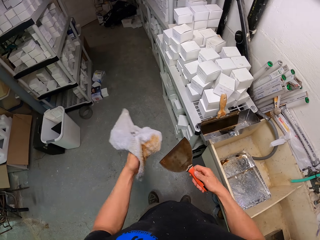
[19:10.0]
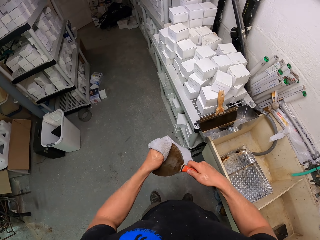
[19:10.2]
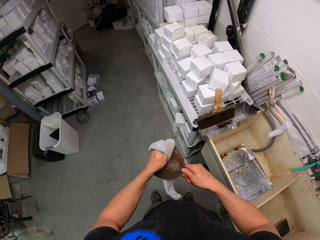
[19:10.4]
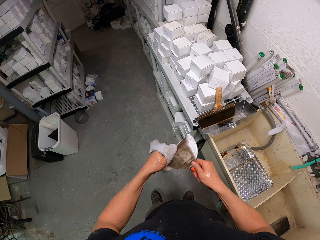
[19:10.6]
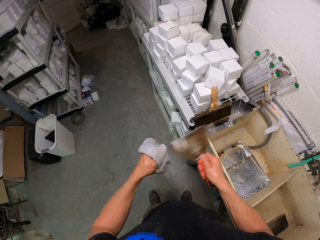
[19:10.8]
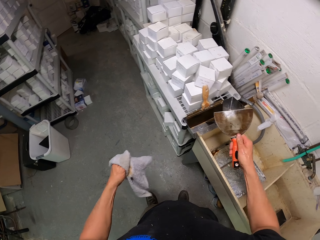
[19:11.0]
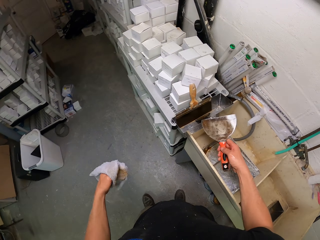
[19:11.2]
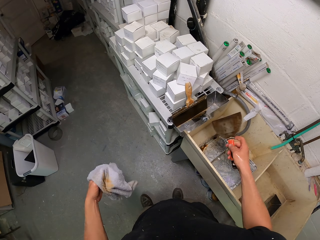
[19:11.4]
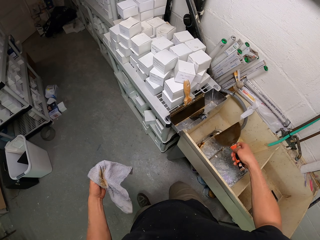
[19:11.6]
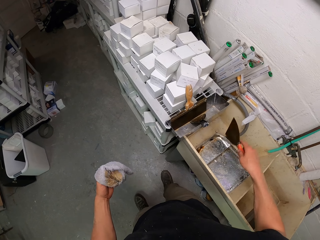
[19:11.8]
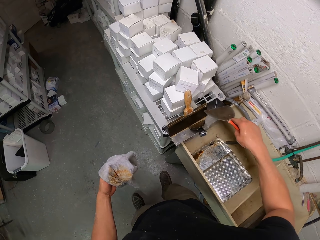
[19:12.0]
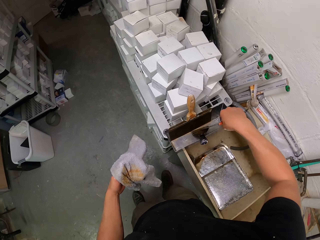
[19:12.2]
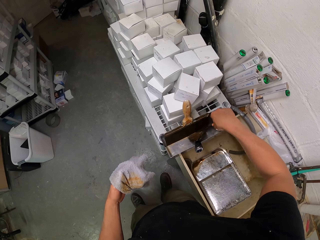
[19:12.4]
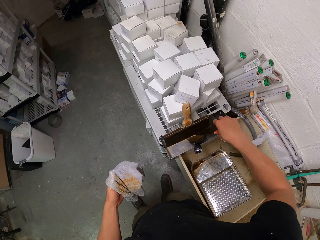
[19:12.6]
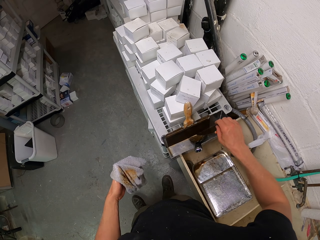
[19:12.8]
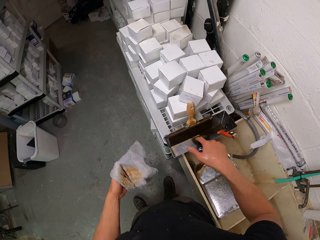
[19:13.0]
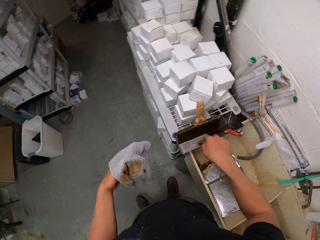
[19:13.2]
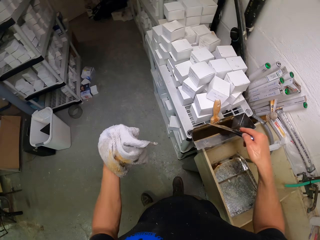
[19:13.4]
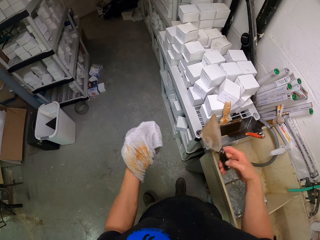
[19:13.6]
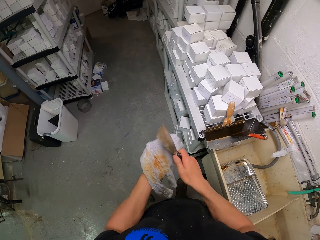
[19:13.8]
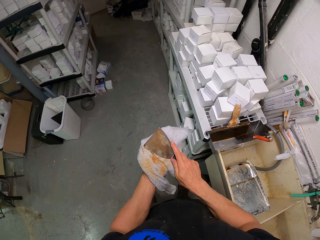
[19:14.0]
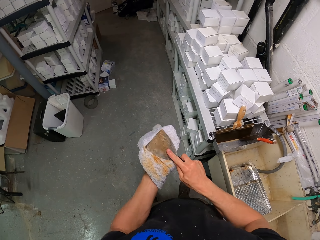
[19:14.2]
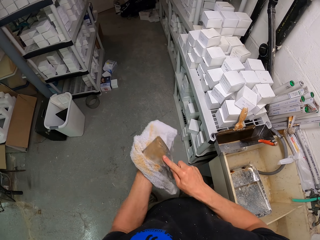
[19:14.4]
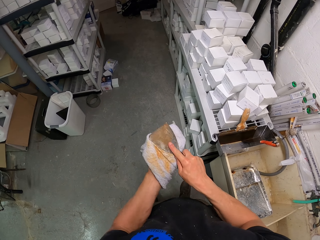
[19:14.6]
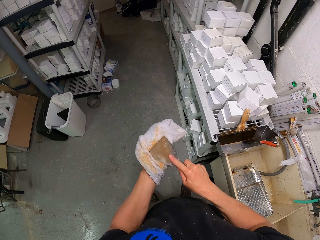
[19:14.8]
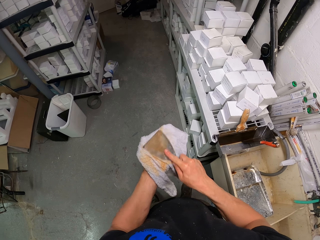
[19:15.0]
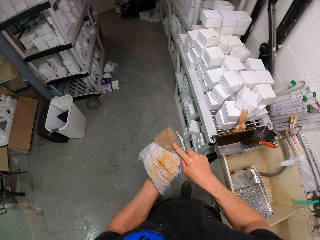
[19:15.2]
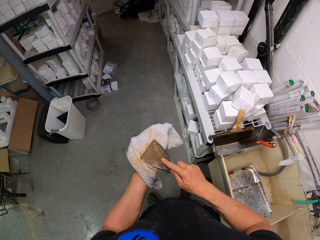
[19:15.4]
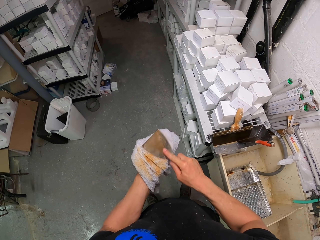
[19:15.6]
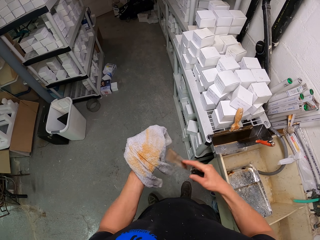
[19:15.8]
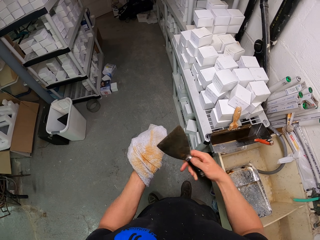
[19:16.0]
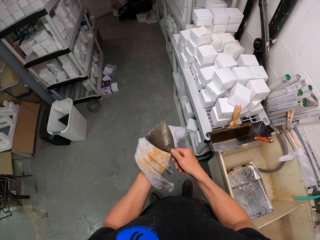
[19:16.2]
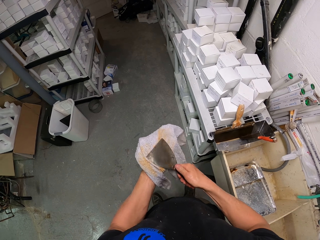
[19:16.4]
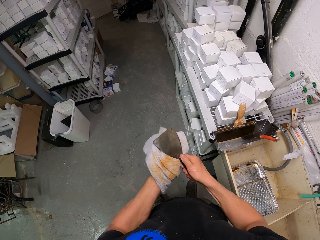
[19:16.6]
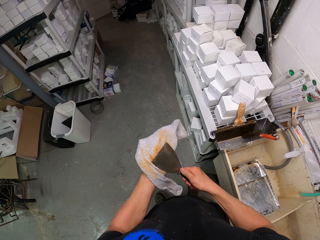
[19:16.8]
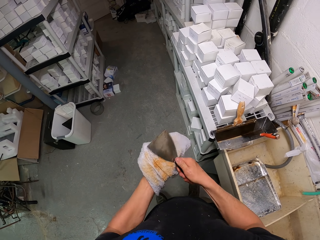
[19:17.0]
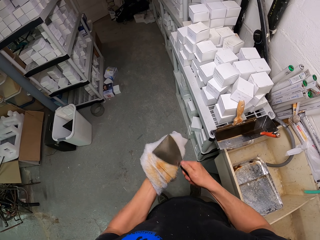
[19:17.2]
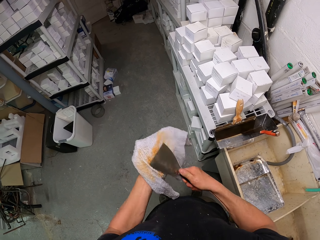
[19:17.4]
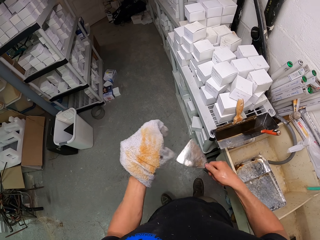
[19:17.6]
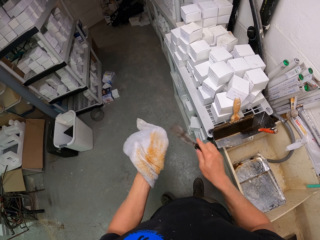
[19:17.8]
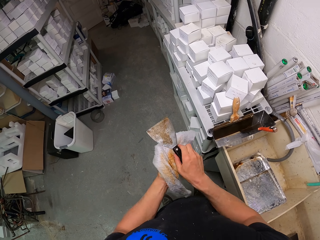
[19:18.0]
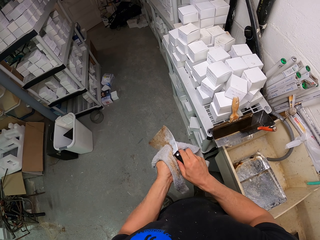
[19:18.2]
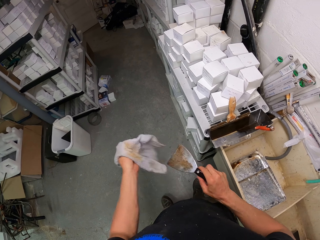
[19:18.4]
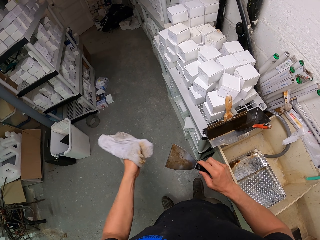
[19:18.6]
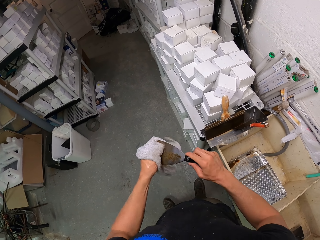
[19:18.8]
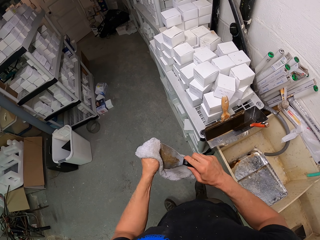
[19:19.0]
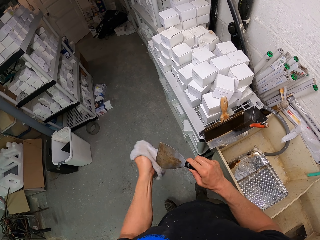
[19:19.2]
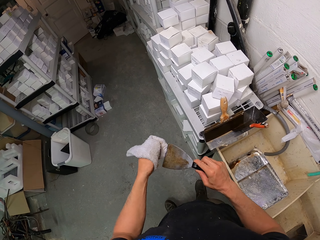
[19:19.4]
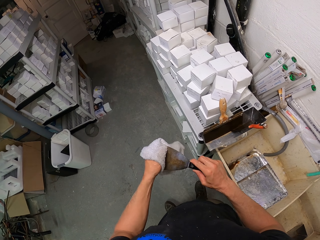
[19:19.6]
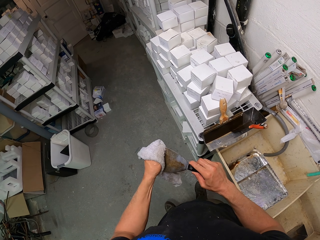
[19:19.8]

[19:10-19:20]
The camera wearer puts the scraper on the trough. They pick up another scraper from the trough. They rub the towel on the scraper.

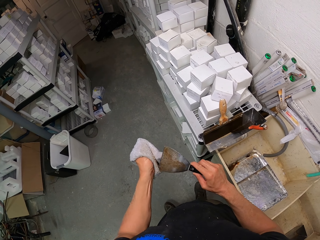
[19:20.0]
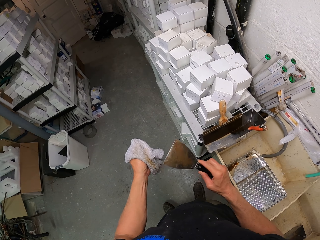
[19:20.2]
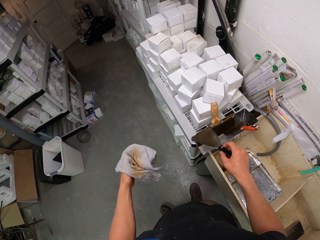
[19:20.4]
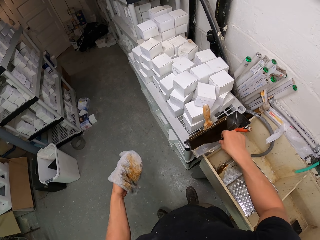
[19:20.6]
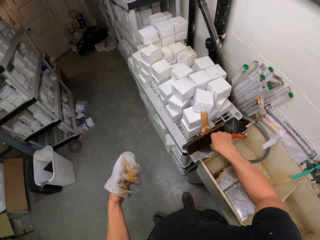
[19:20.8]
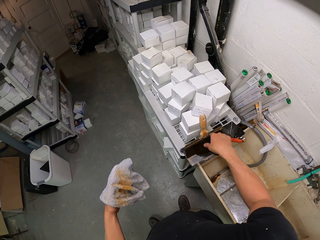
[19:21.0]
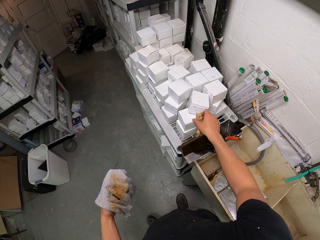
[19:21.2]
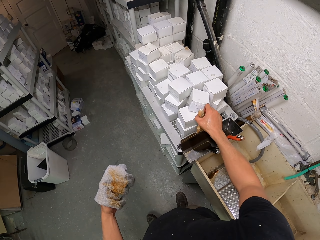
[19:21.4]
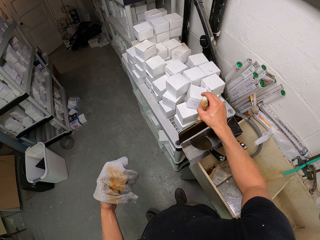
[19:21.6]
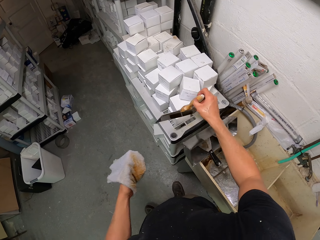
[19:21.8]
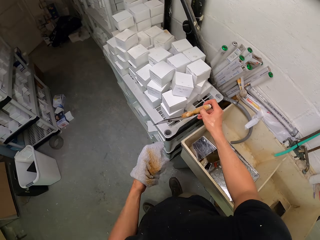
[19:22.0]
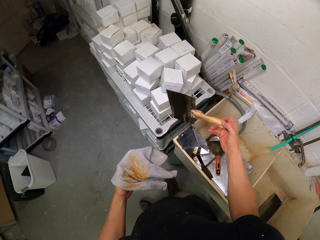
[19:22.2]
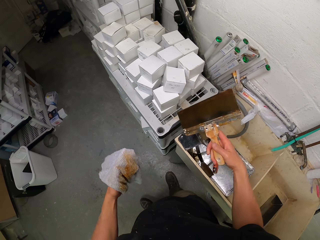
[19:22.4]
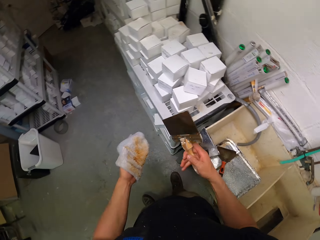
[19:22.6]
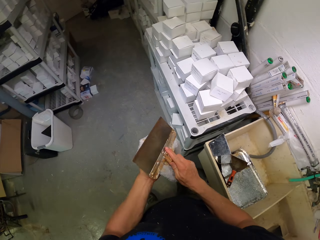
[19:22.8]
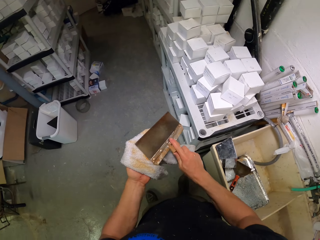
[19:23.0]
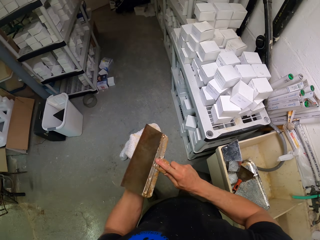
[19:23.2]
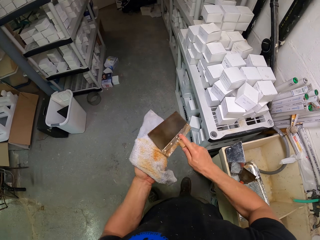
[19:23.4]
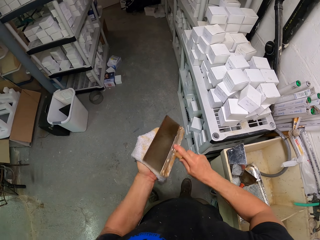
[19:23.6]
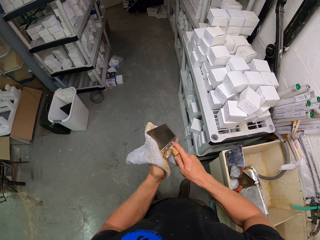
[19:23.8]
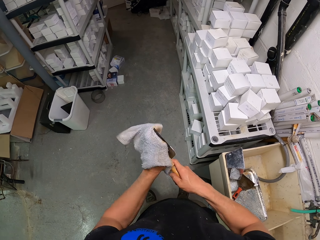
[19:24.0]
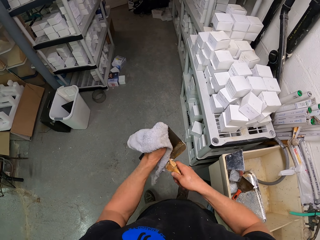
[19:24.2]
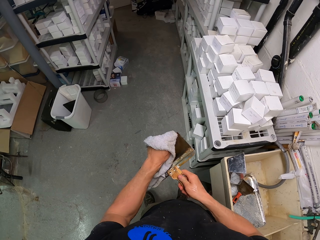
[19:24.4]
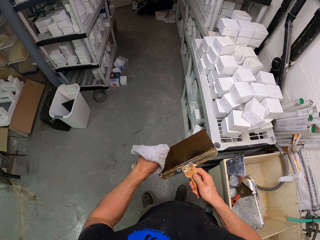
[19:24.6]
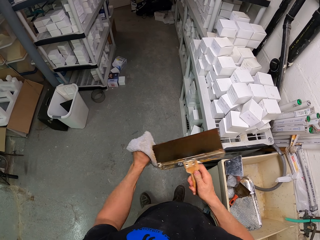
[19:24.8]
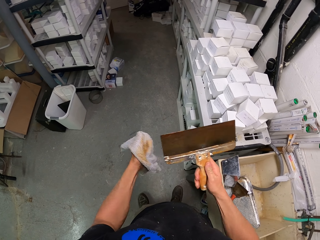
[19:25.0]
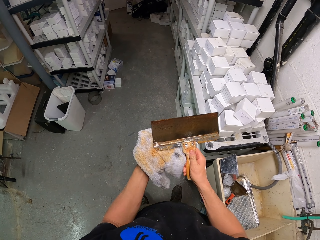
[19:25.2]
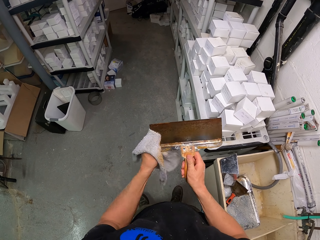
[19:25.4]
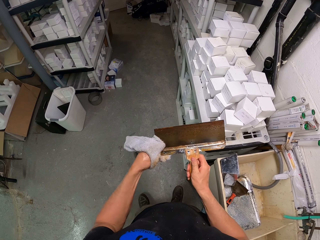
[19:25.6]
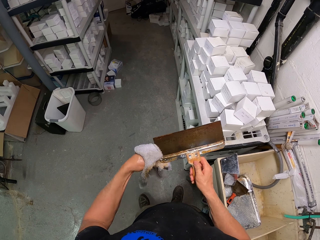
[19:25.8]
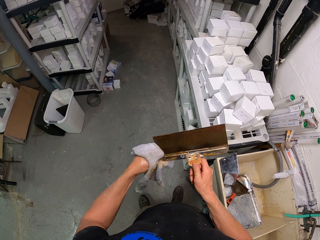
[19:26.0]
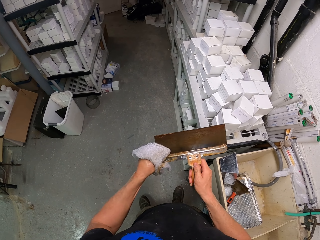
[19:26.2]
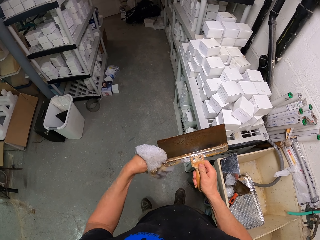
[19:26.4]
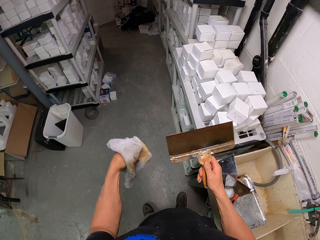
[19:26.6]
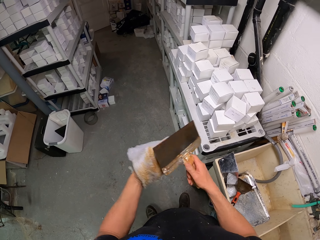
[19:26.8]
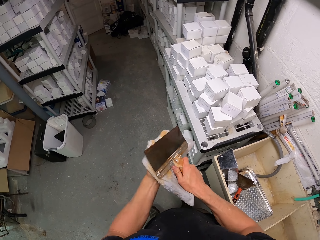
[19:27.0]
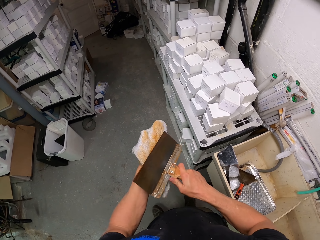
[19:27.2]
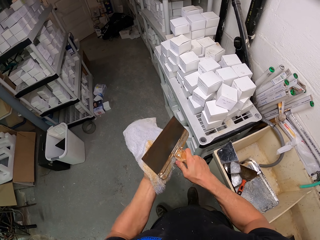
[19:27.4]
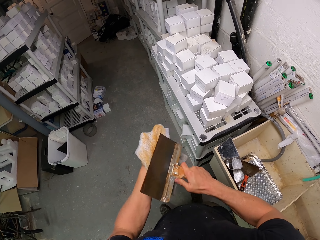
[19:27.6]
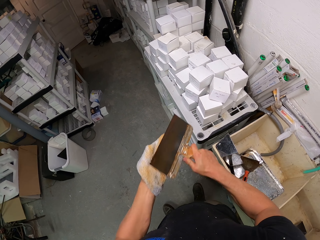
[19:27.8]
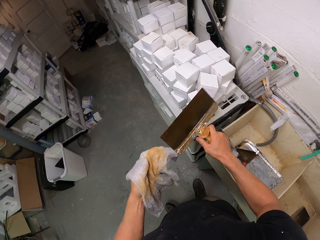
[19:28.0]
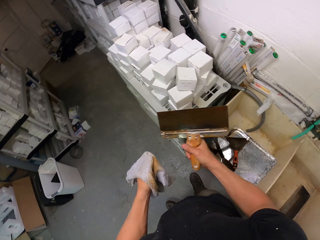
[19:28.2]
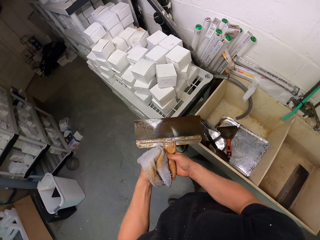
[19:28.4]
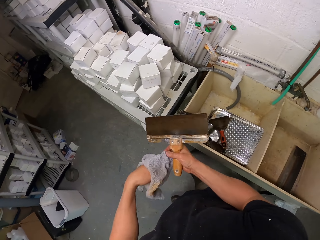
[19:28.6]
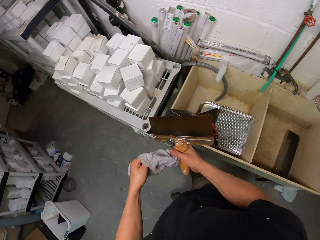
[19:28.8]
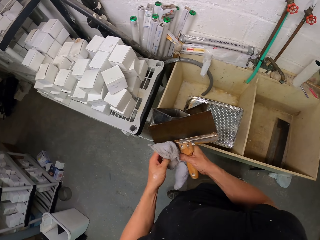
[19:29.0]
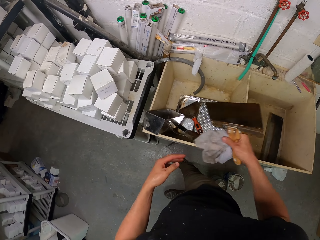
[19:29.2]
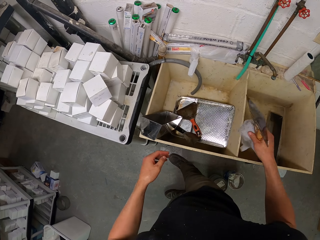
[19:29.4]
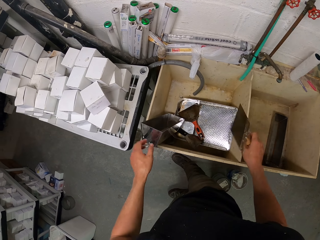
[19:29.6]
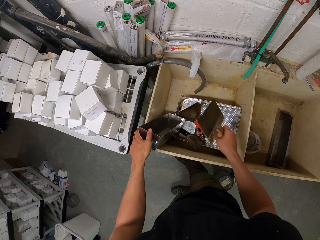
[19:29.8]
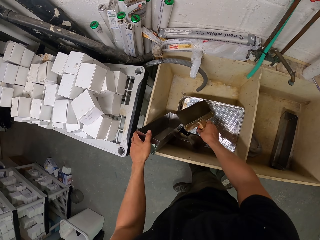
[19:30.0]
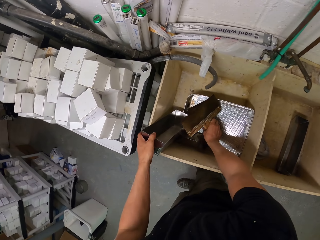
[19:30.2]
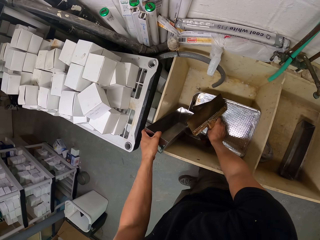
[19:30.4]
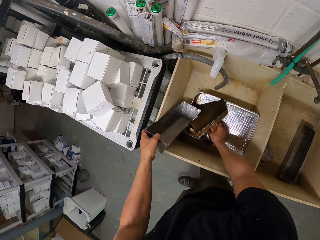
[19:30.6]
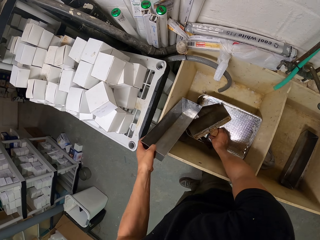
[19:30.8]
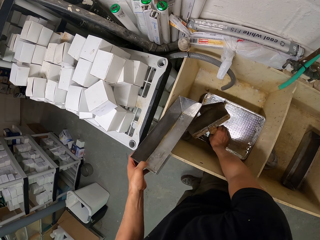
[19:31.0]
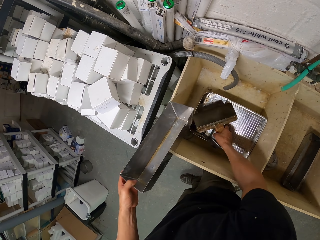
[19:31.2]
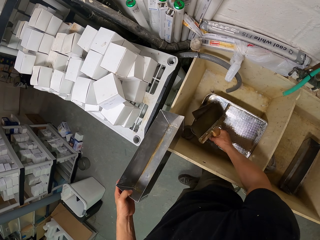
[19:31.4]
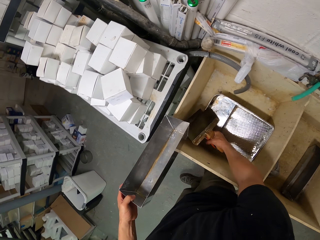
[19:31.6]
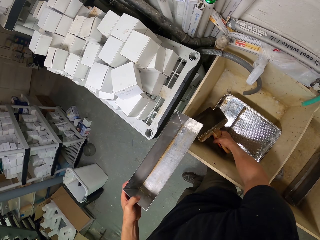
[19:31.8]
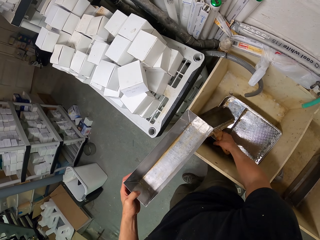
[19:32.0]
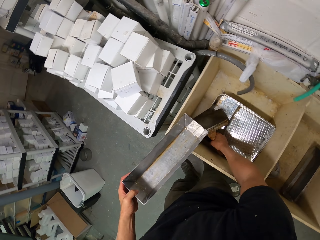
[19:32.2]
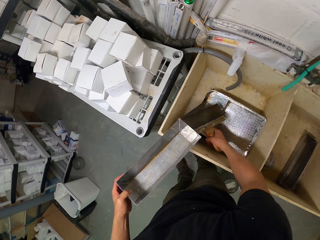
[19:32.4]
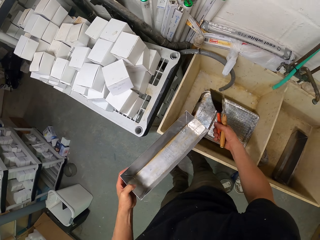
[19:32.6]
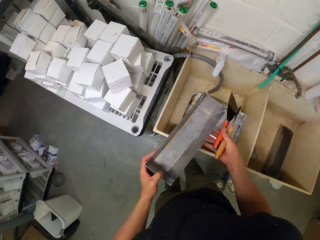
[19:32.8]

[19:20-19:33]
The camera wearer puts the scraper on the trough. They pick up another scraper from the trough. They rub the towel on the scraper. They drop the towel in the sink. They pick up the trough with scrapers. They pick up something.
